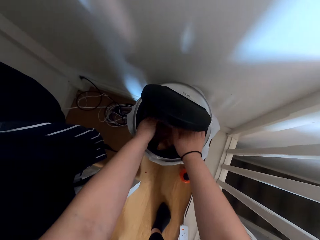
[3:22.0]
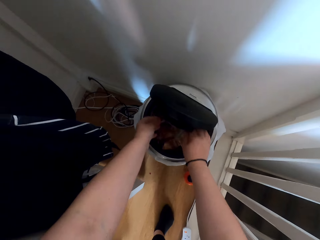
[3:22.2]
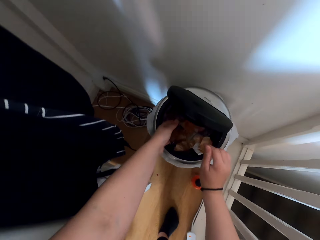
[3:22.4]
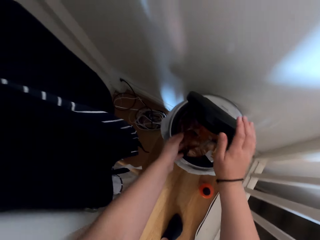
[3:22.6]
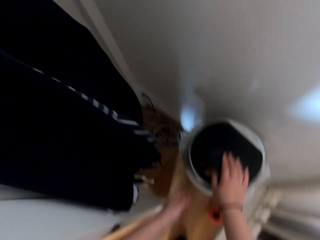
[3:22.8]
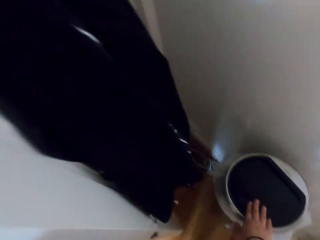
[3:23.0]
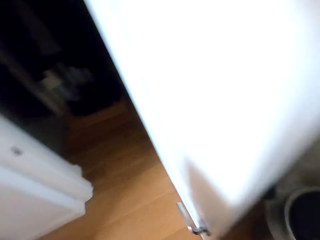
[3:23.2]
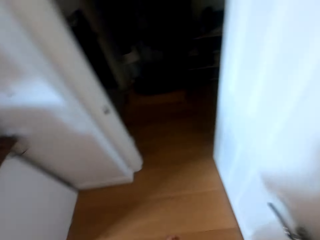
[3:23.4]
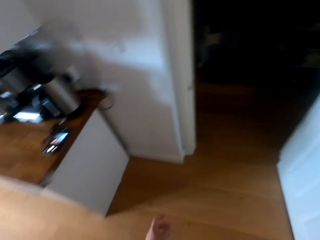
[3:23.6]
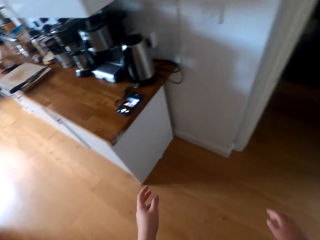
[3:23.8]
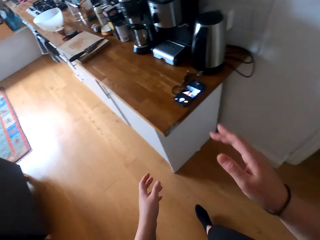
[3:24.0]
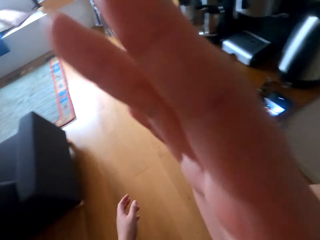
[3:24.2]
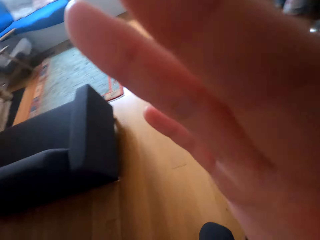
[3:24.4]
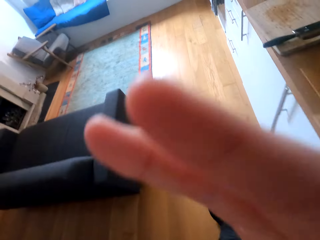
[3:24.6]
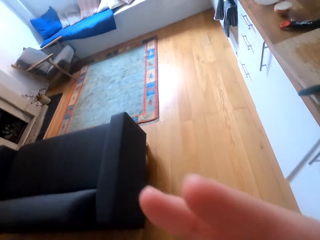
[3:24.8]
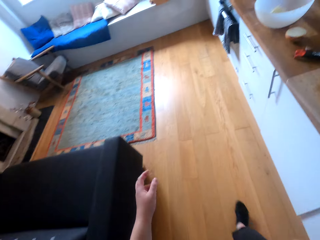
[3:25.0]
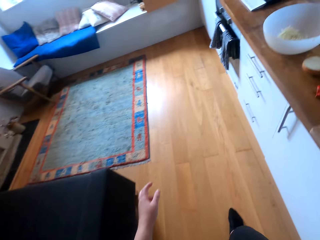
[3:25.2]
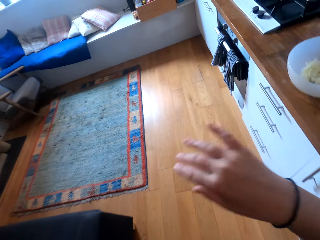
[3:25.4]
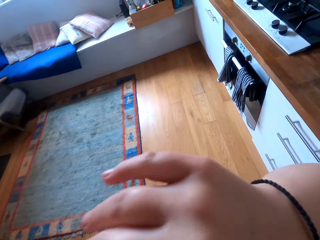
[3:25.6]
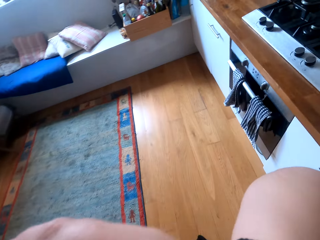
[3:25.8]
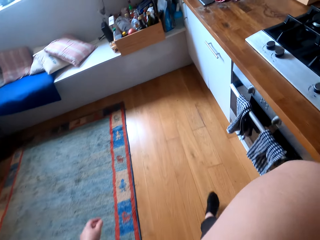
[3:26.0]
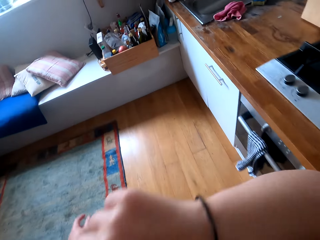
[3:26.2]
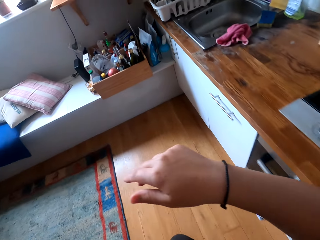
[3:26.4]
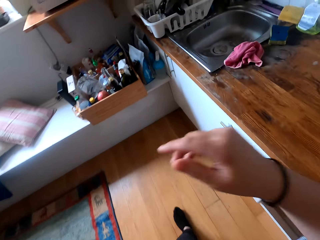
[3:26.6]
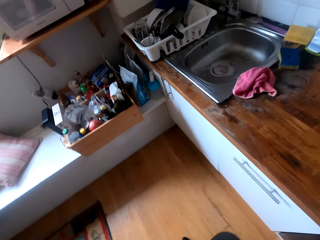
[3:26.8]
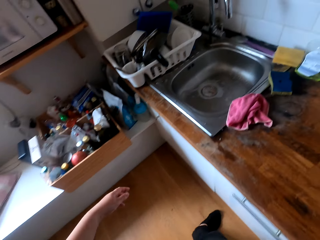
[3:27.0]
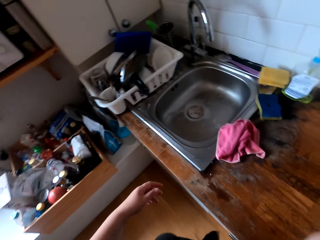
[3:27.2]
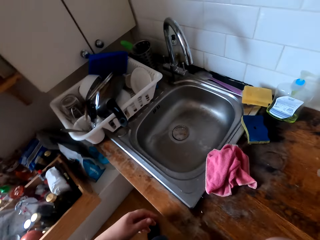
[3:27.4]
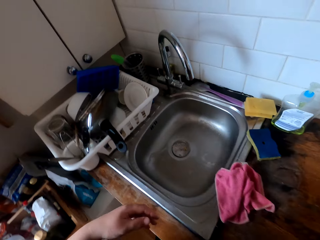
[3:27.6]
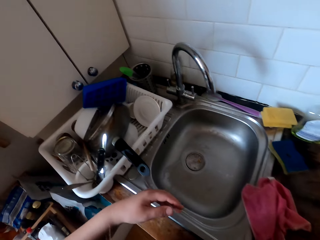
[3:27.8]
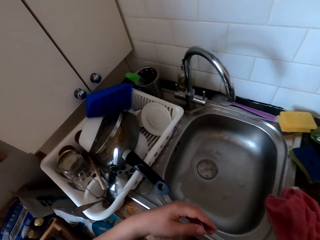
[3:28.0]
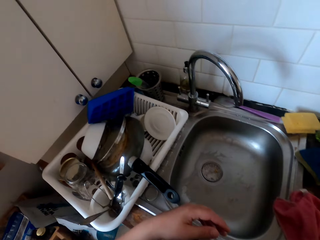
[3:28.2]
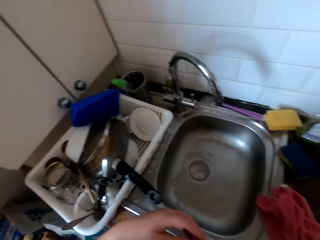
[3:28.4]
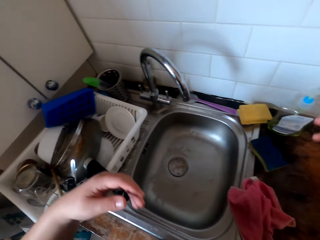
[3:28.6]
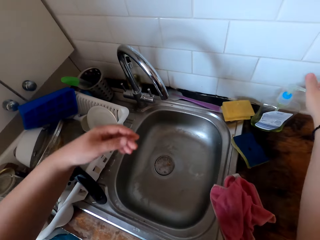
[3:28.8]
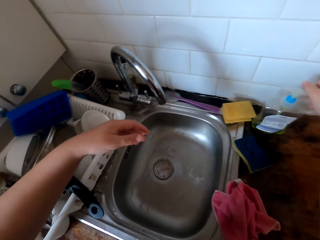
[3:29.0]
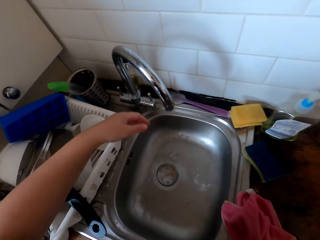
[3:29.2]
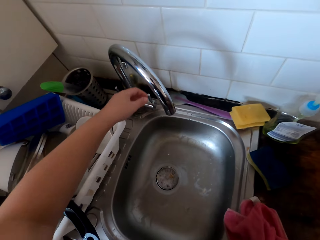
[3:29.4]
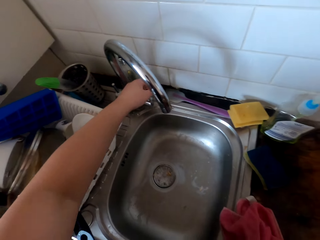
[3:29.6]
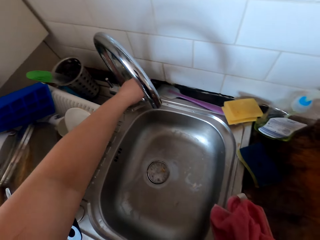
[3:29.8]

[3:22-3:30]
The camera wearer opens the dustbin. He puts the onion waste in the dustbin. He closes the dustbin. He sneezes. He scratches his face. He wipes his nose. He walks. He sneezes. He opens the tap. He presses soap in the hand.
